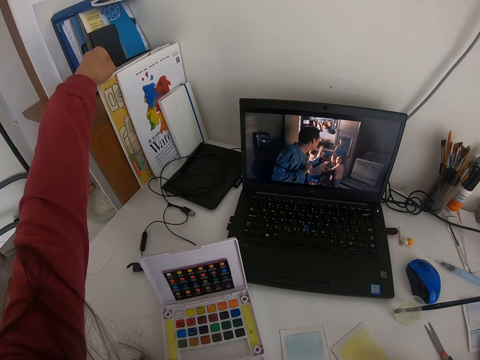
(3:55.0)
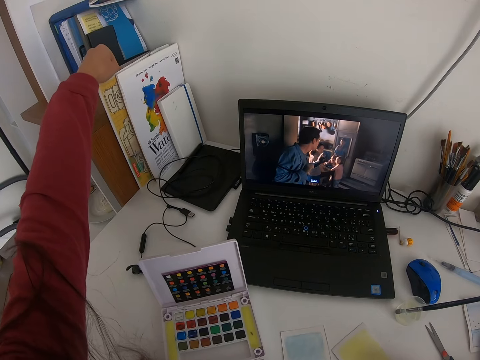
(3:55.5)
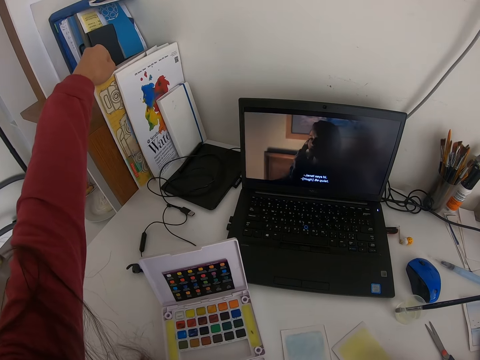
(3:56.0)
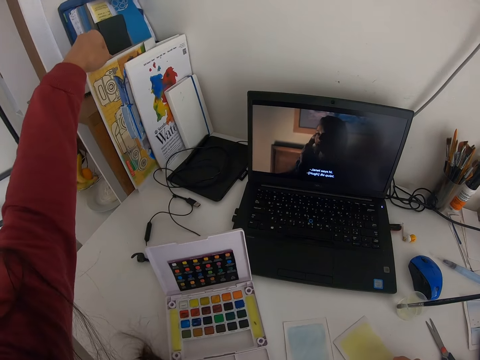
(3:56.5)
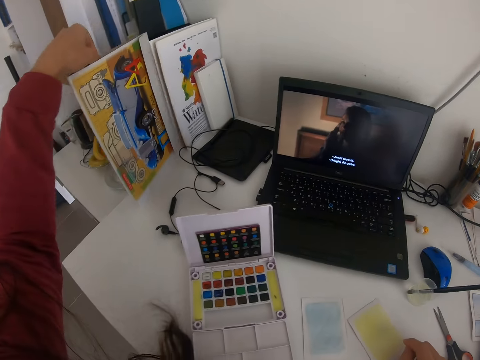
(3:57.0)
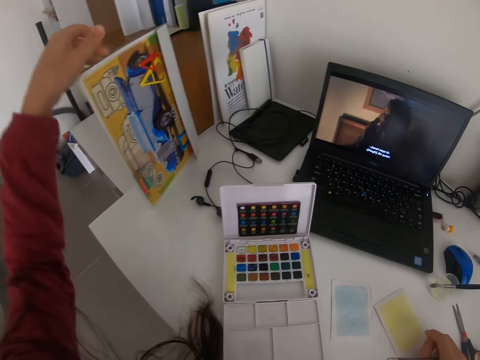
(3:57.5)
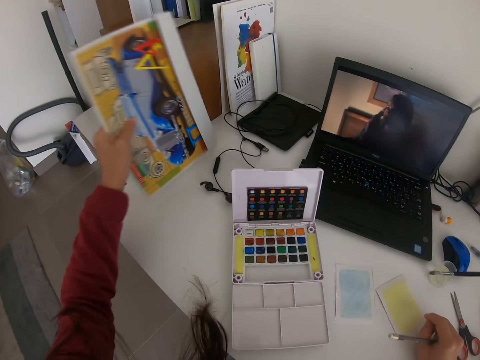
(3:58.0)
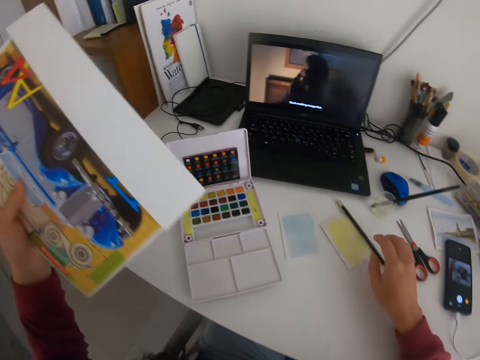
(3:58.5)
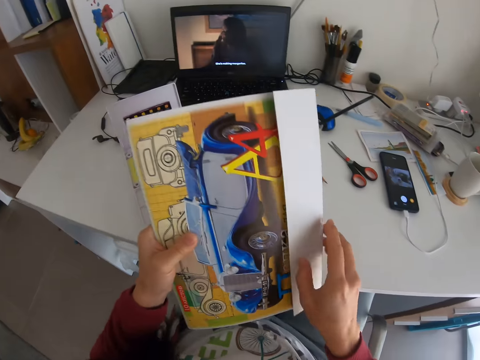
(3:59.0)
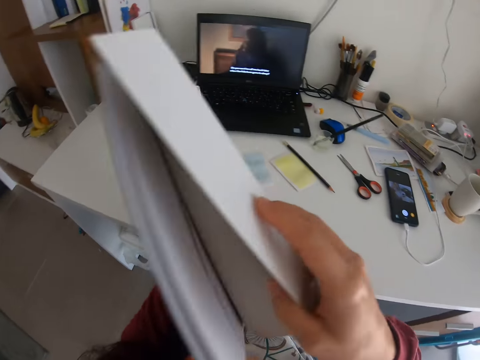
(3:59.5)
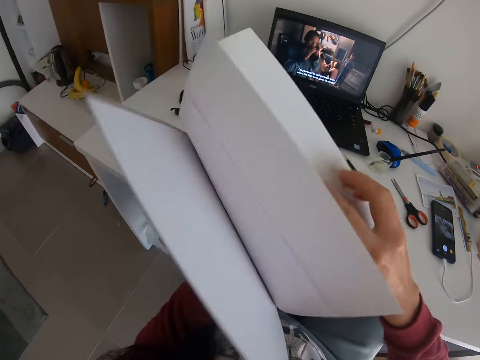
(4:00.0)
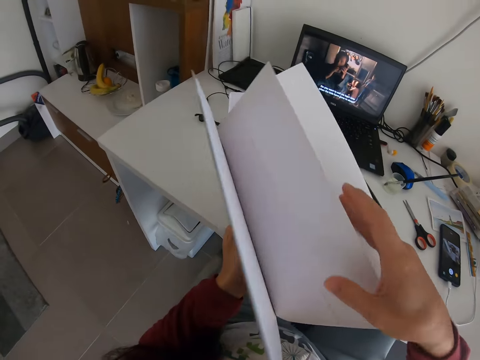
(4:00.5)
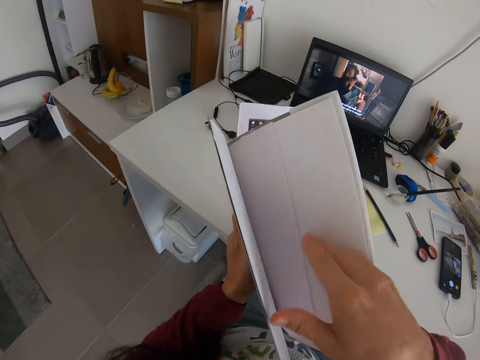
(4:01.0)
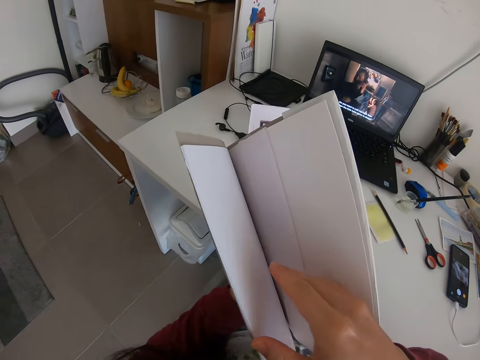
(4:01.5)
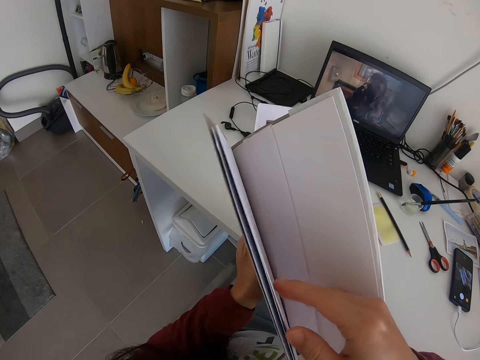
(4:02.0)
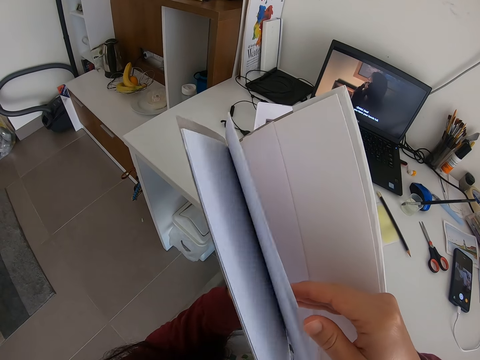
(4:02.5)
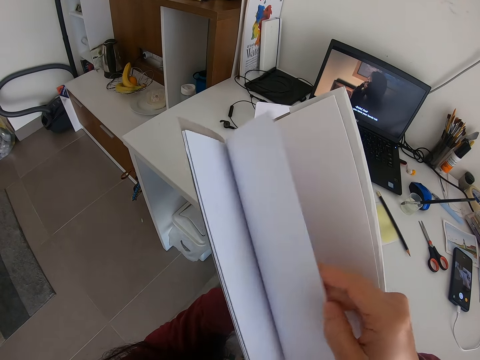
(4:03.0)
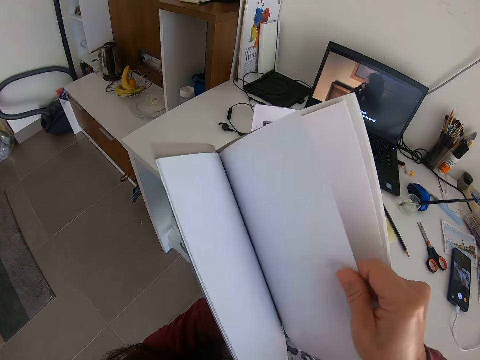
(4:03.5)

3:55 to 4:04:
The camera wearer pulls a file. They pick the file. They put a pencil on the table. They open the file.

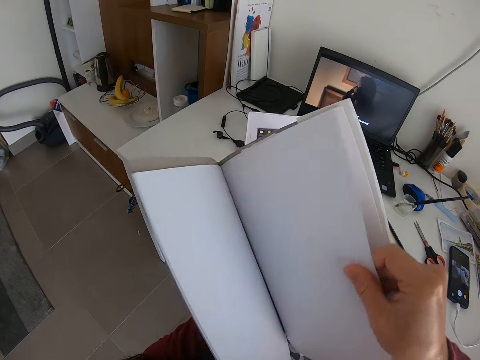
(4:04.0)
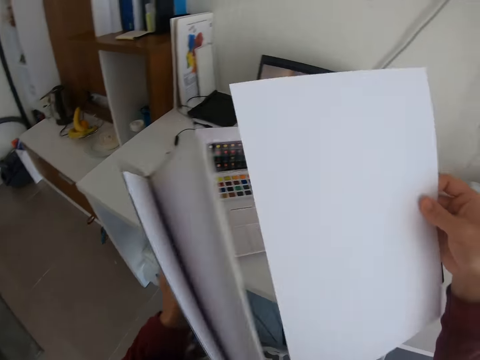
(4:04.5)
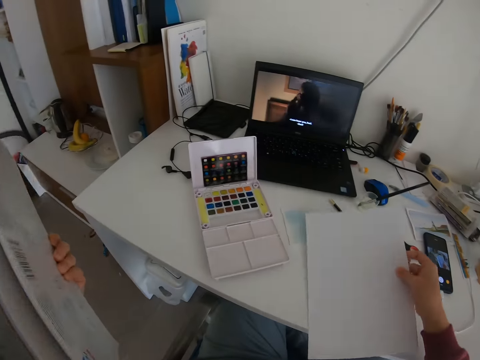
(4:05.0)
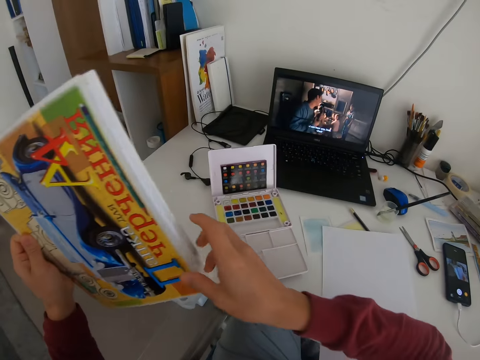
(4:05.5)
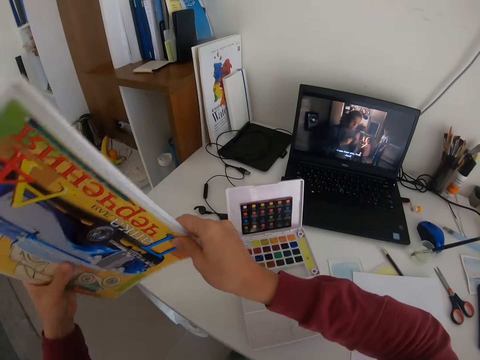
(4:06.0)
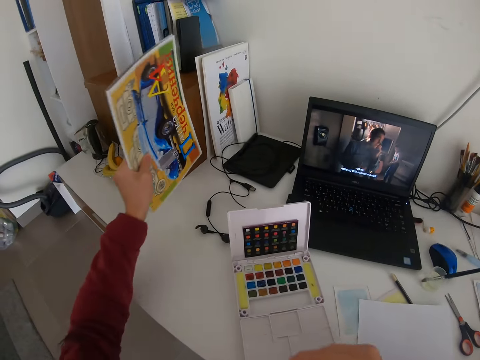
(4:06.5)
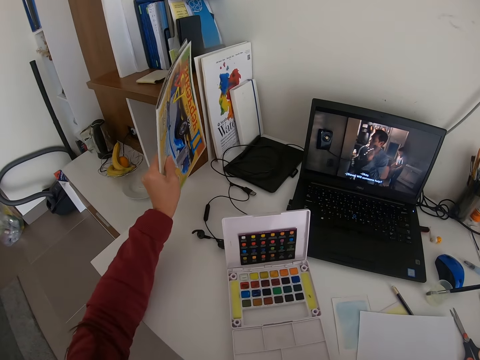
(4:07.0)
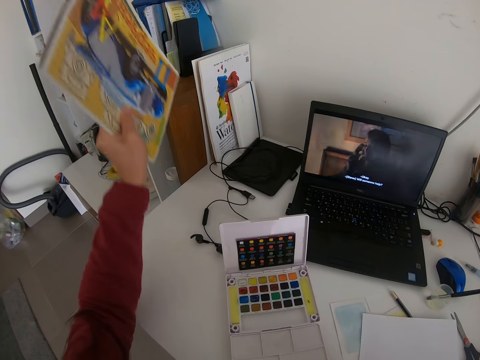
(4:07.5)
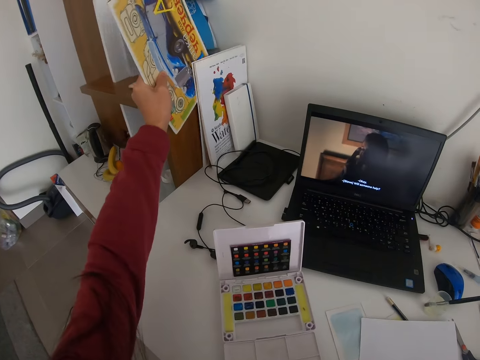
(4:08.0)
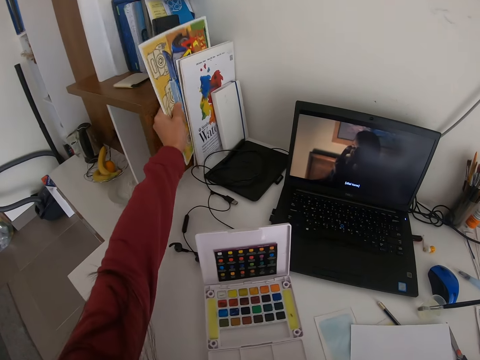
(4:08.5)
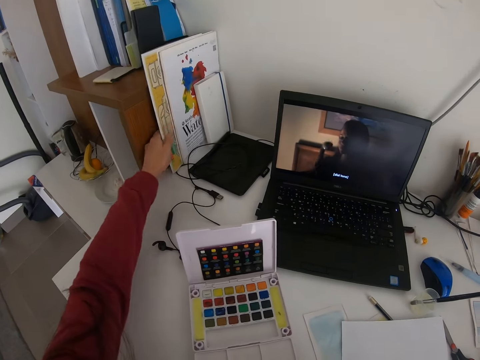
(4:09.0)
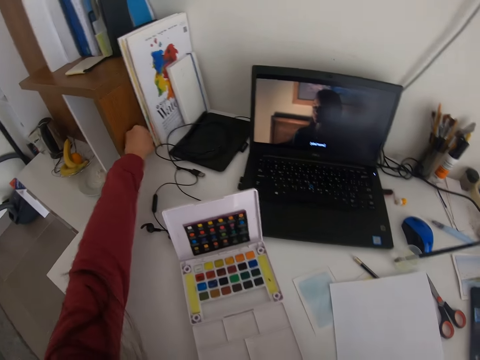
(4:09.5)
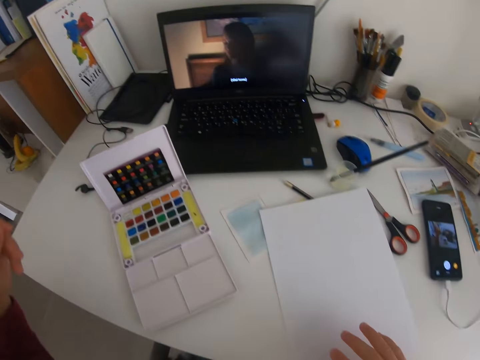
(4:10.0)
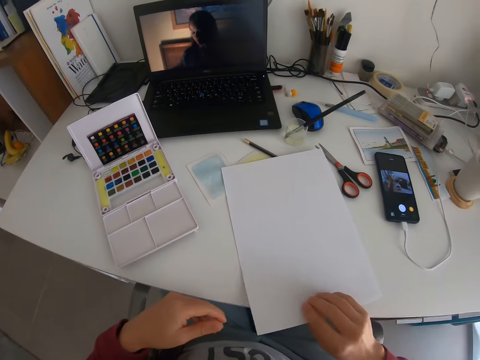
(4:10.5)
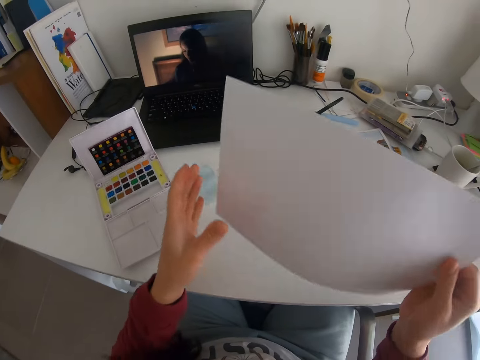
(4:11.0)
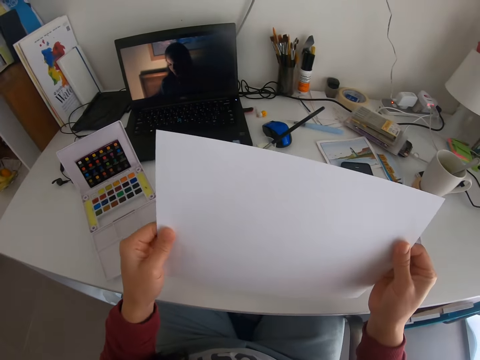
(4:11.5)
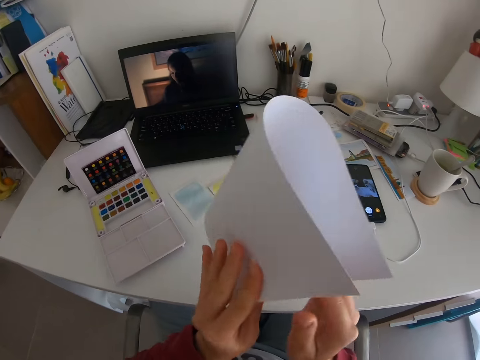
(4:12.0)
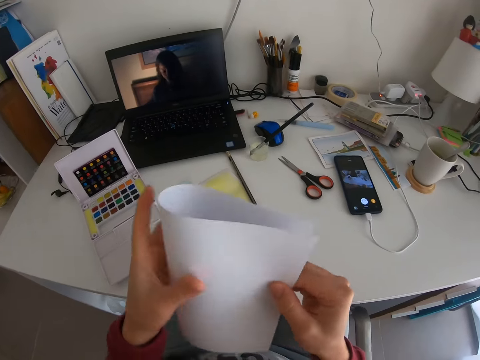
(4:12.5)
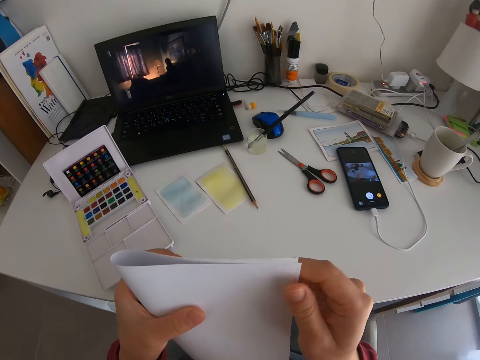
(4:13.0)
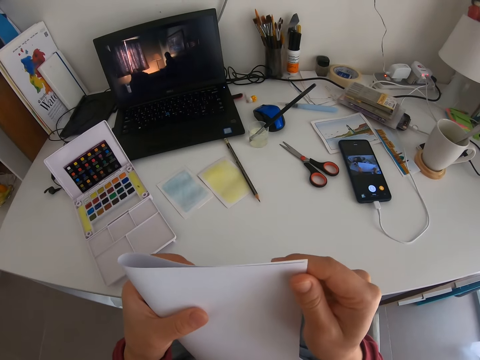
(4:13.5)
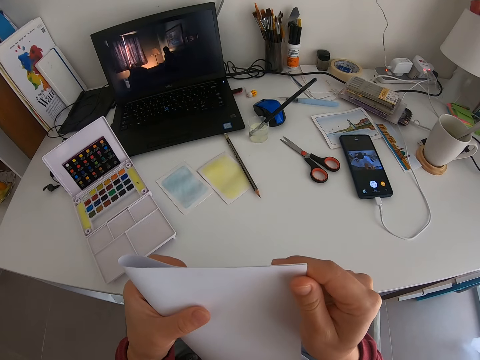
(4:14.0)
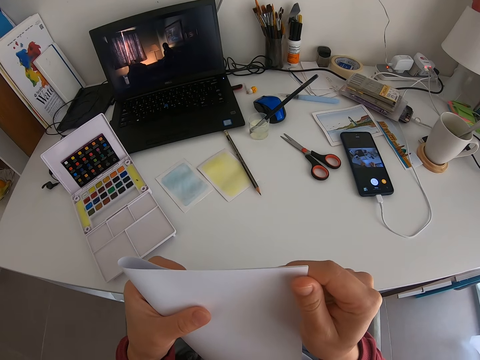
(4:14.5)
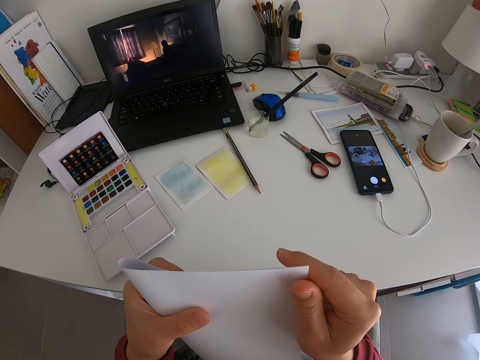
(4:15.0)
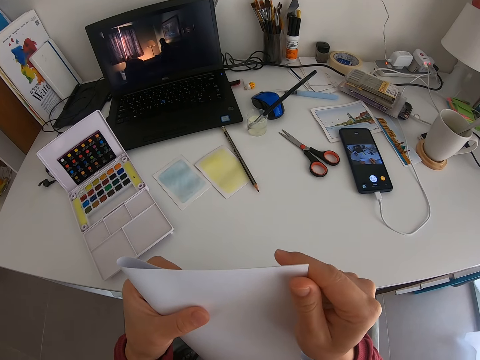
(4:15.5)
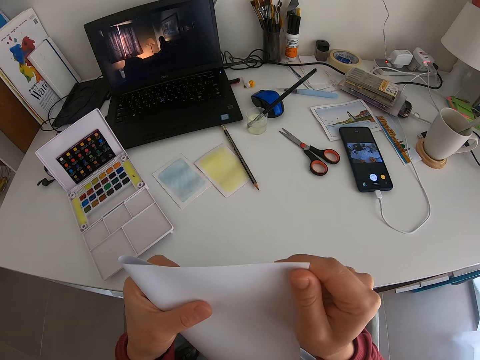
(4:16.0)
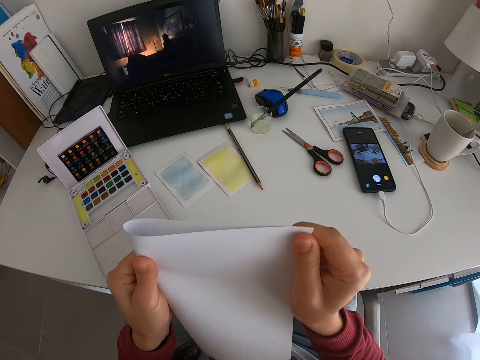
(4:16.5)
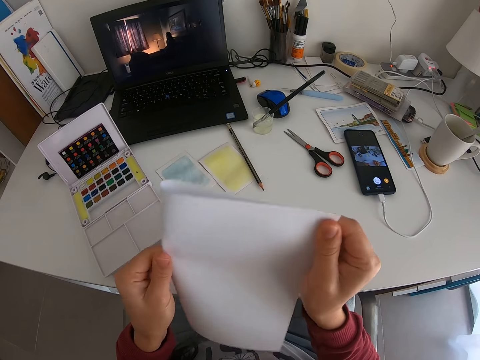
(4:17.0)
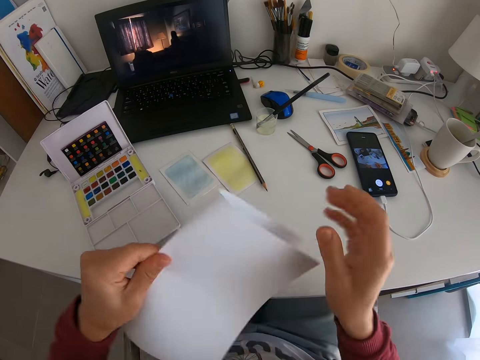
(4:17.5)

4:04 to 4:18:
The camera wearer picks a paper from the file. They put the paper on the table. They put the file on the table. They pick the paper. They fold the paper.

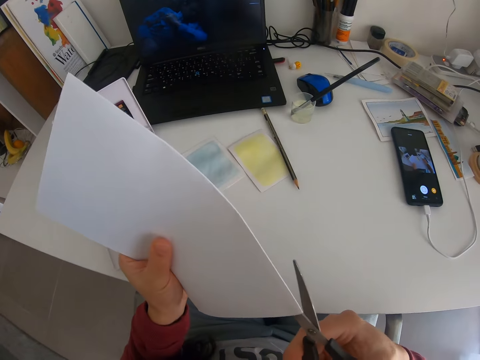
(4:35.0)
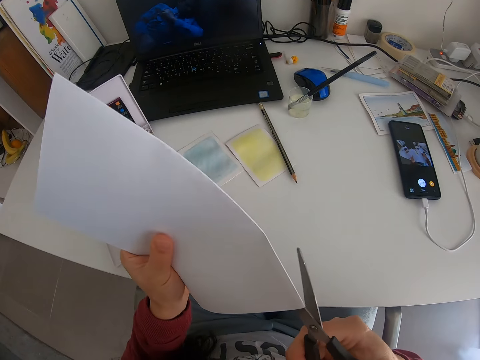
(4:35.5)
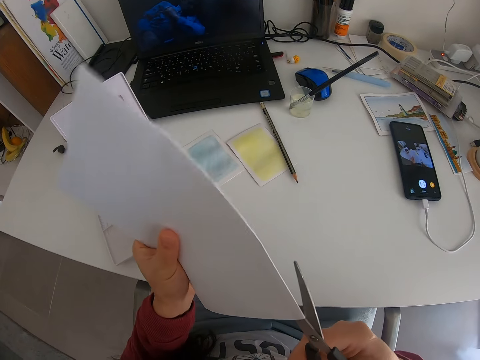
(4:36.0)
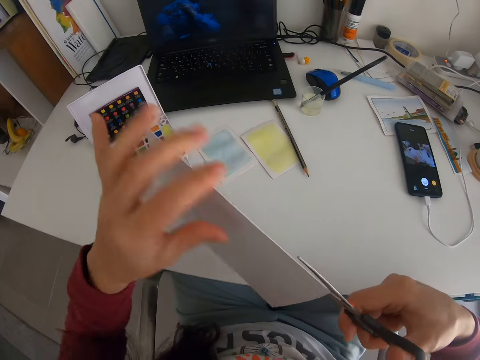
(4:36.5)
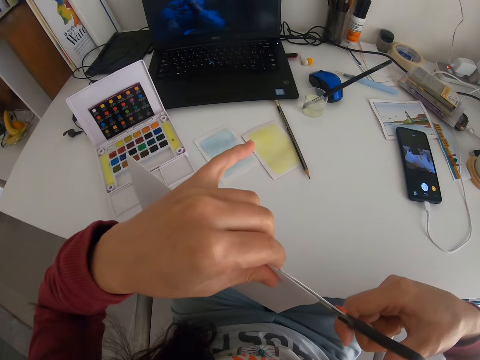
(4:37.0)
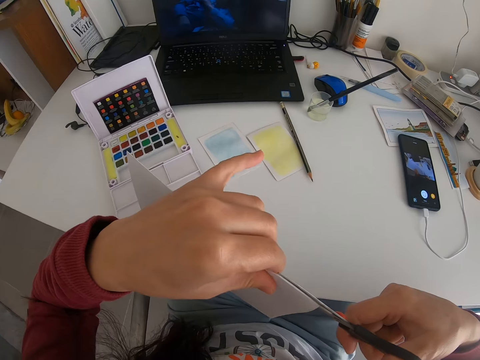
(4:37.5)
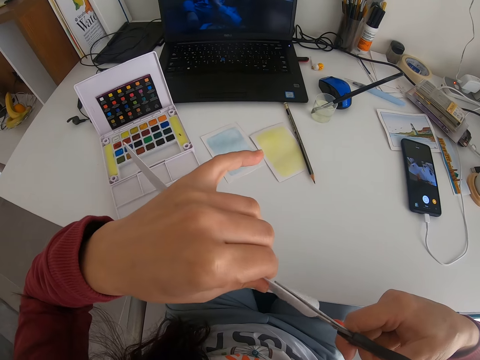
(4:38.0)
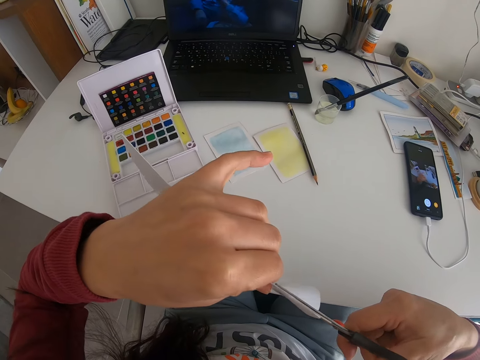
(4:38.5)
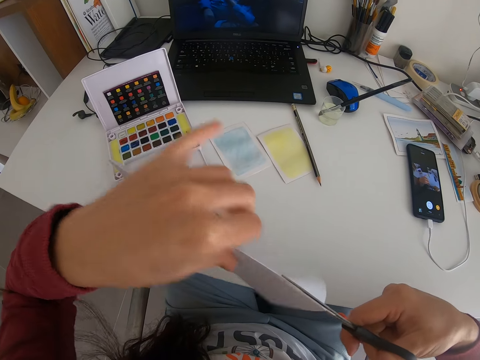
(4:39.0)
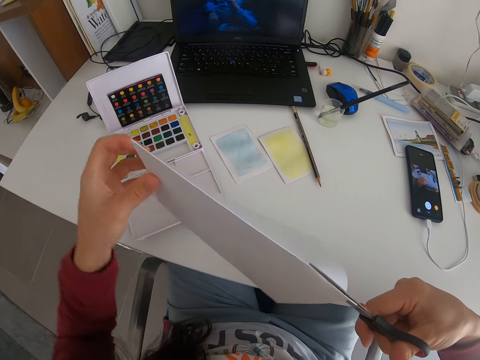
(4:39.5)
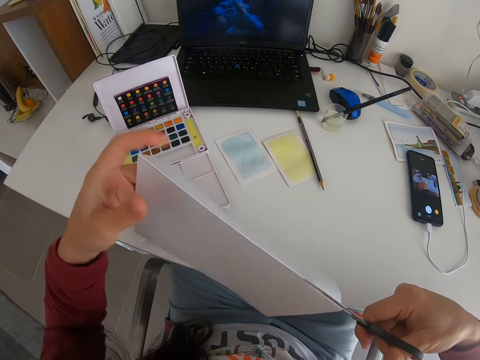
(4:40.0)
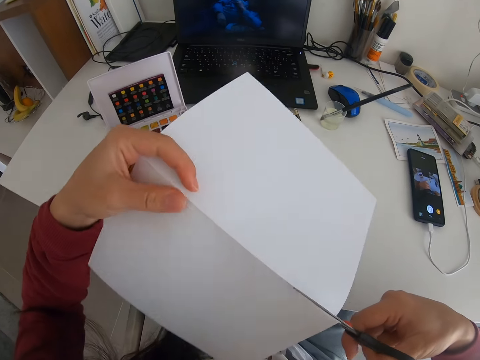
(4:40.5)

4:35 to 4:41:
The camera wearer cuts a paper with scissors.
